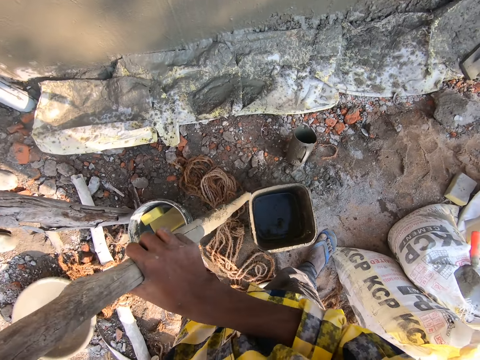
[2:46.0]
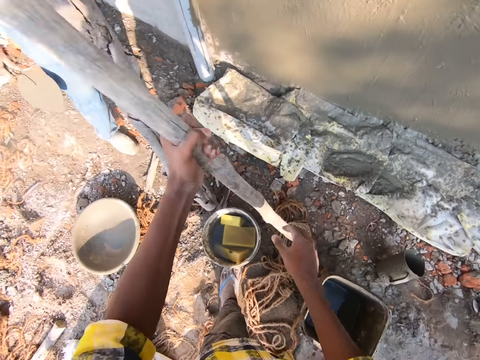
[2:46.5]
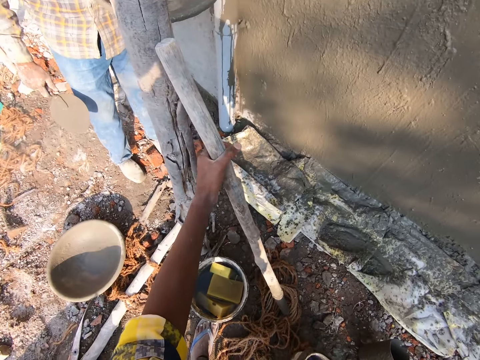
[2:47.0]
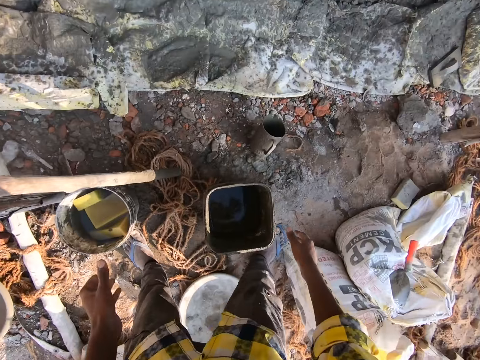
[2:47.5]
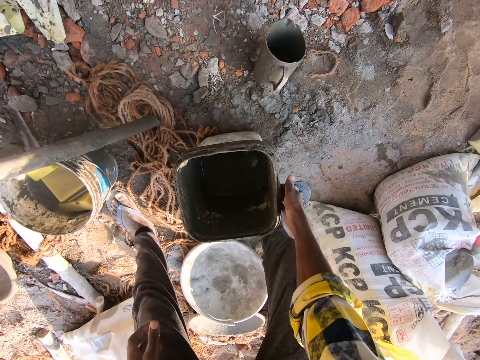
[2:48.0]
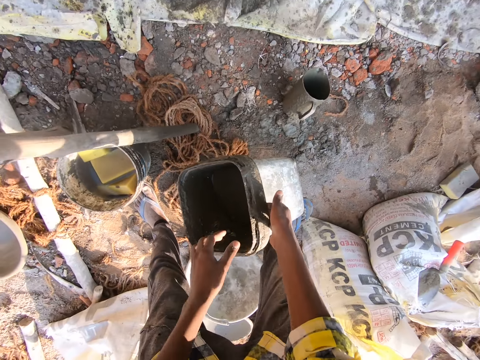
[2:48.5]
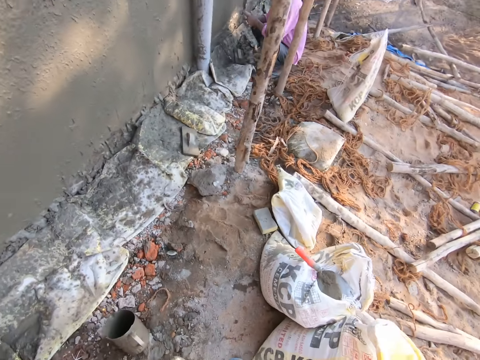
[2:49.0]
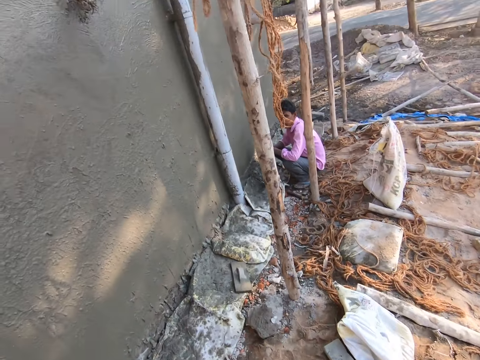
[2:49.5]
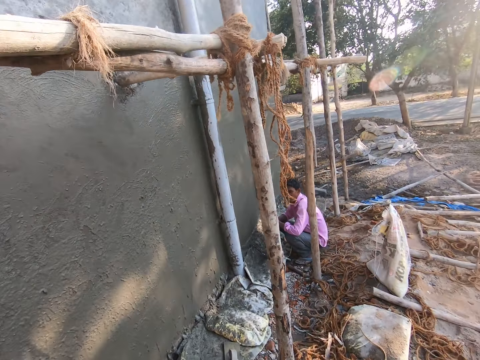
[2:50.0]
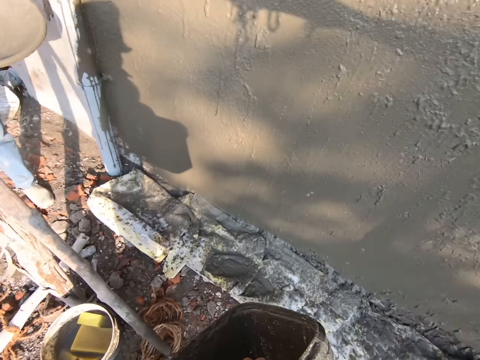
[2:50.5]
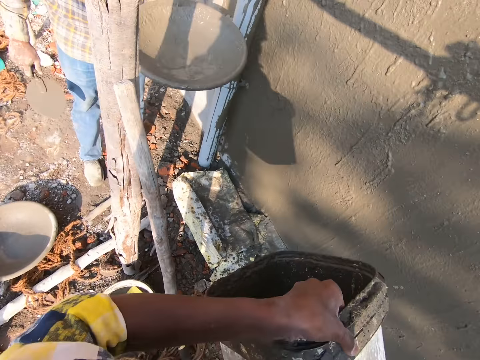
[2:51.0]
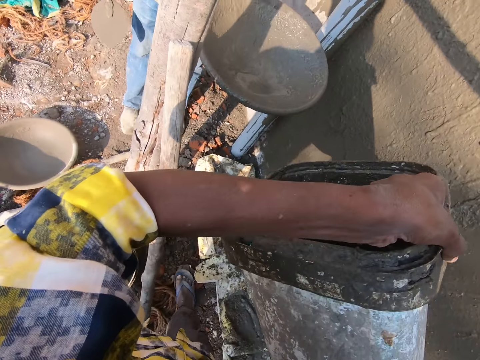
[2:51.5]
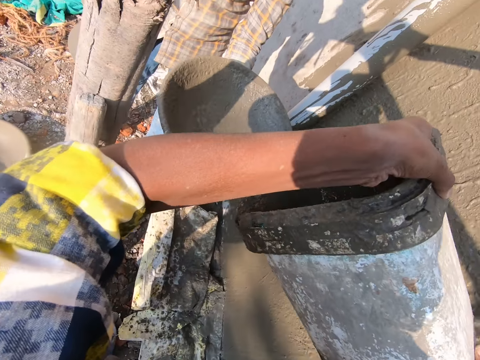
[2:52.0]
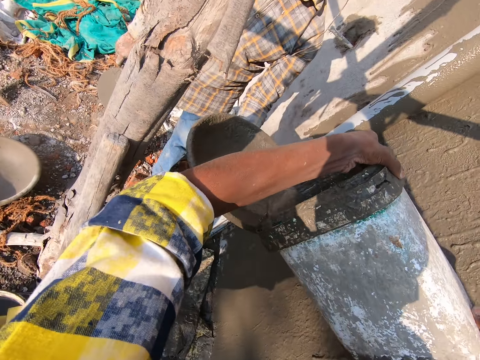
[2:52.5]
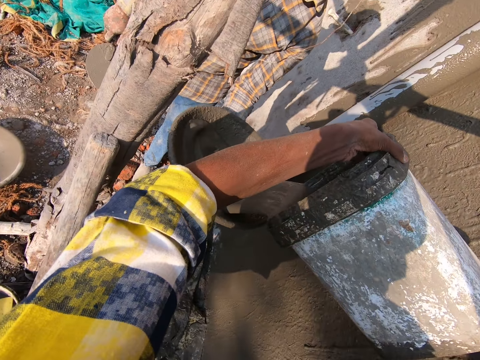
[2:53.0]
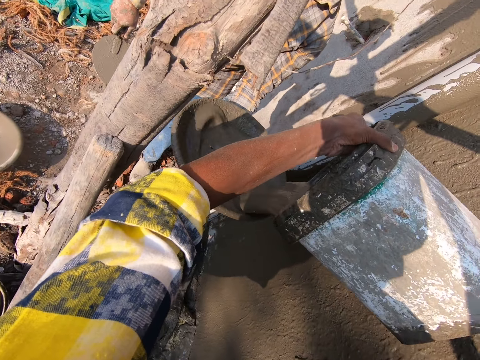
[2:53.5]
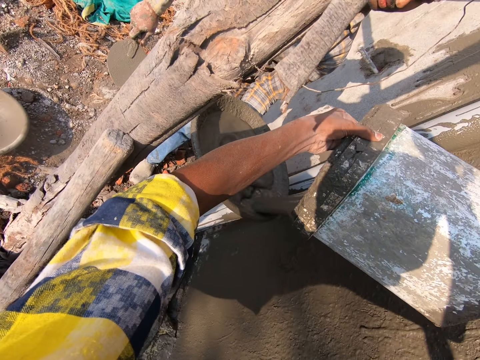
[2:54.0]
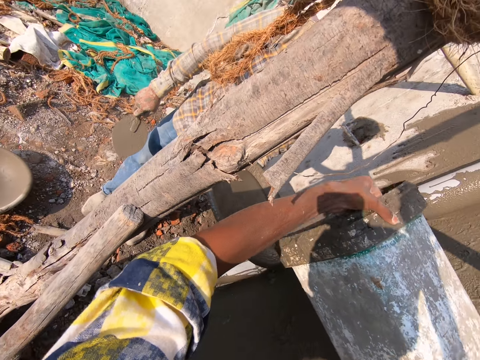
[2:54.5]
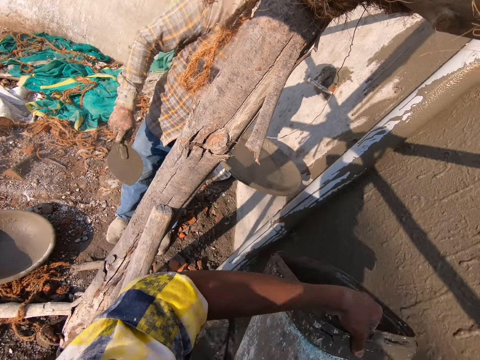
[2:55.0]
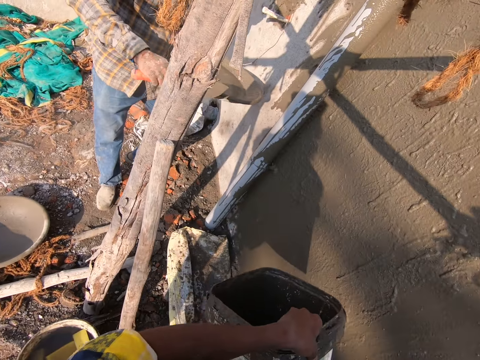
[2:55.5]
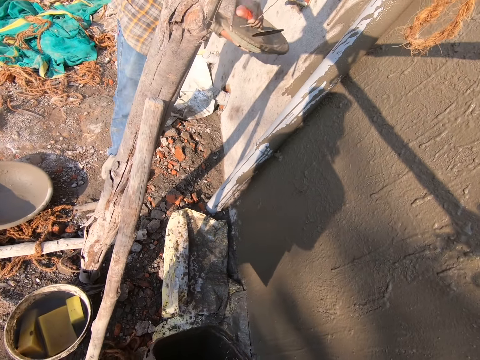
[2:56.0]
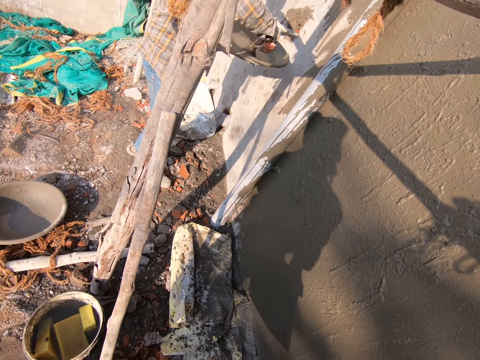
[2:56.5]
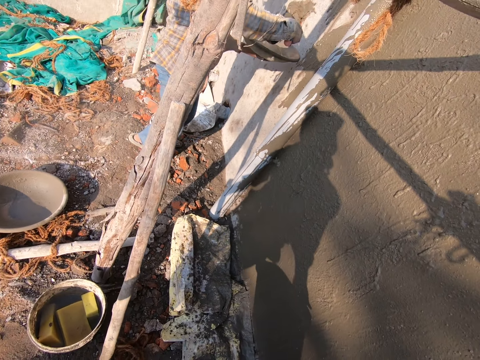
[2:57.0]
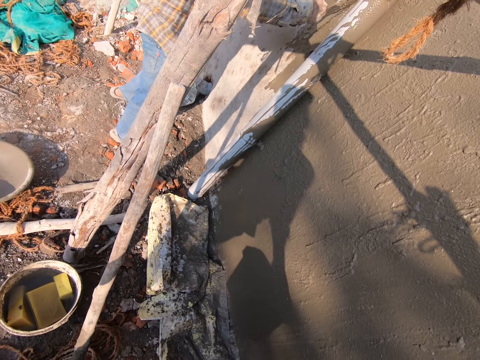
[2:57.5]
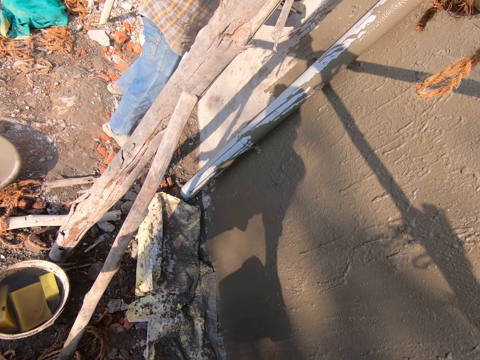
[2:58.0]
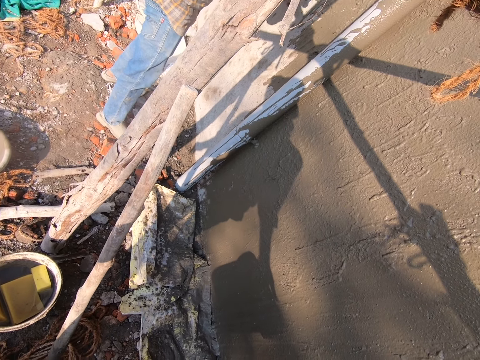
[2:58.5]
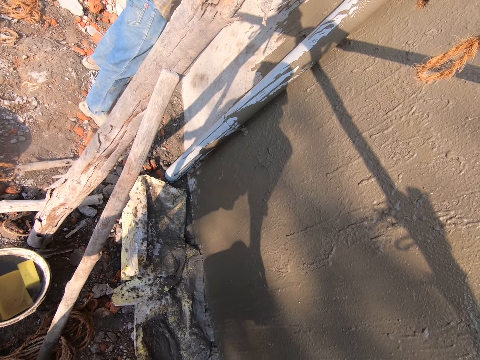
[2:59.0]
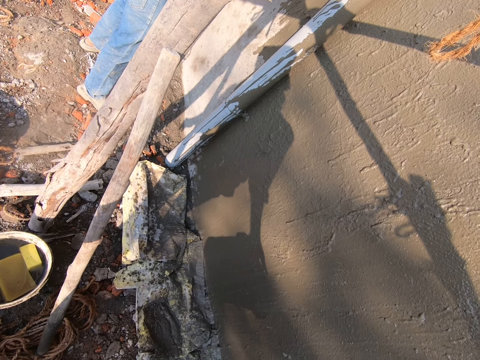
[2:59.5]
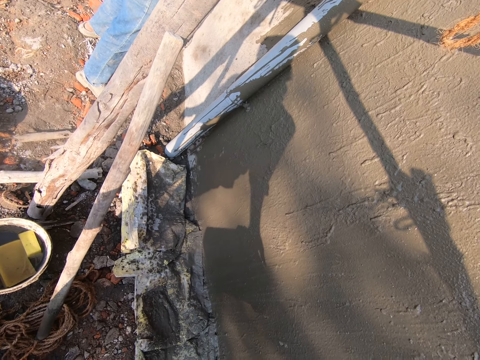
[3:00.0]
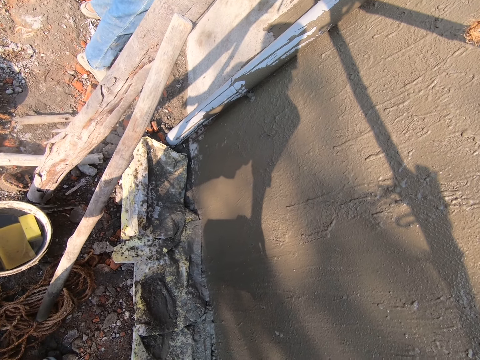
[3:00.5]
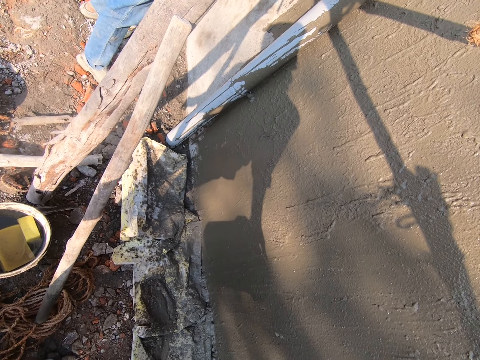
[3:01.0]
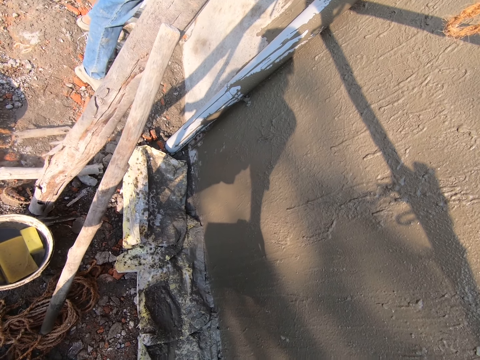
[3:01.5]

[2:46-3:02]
The camera wearer places the piece of wood on the ground. They pick up the cement bucket. They move around and converse with a man. They pour the mortar on the head pan. They converse with another man. The other man pours cement on the wall. The other man applies the mortar on the wall with the trowel.

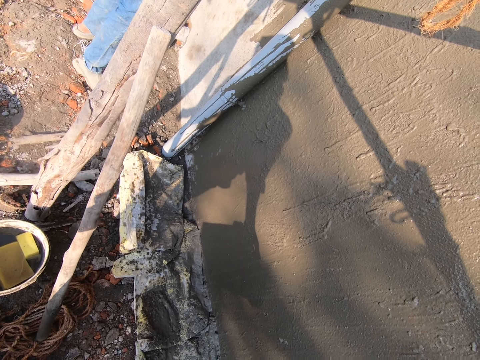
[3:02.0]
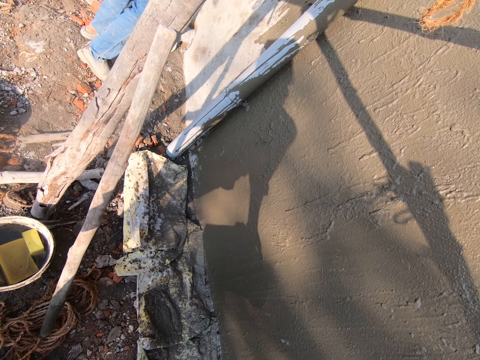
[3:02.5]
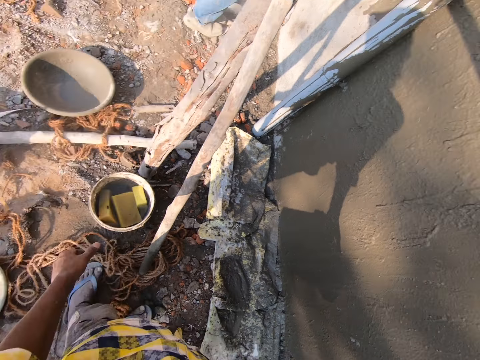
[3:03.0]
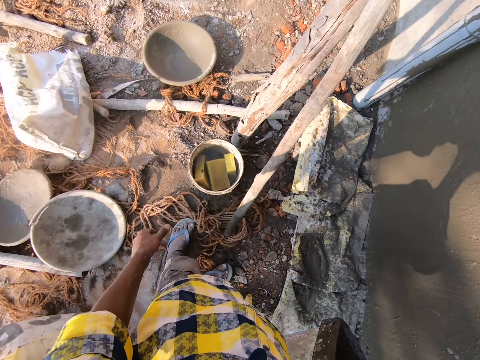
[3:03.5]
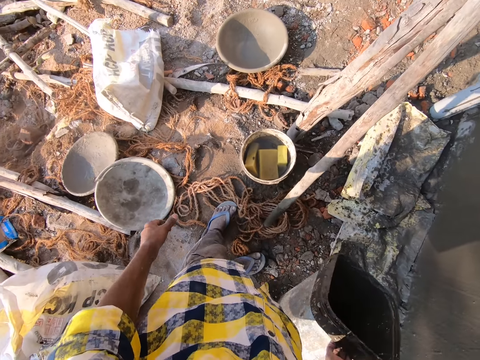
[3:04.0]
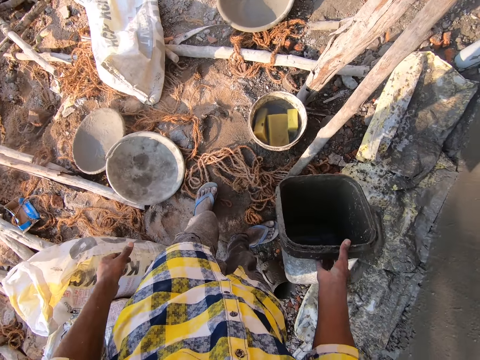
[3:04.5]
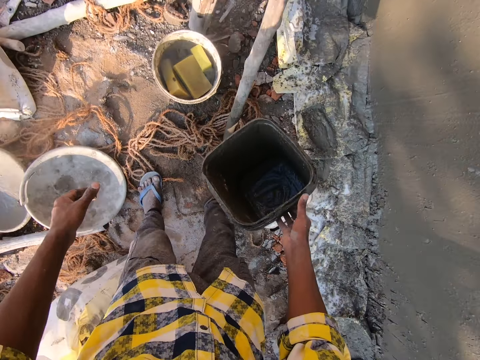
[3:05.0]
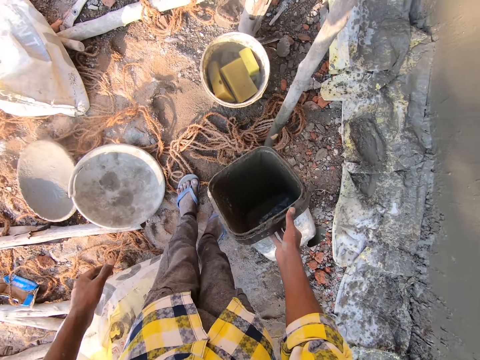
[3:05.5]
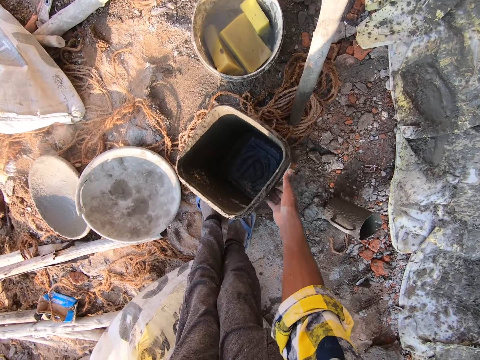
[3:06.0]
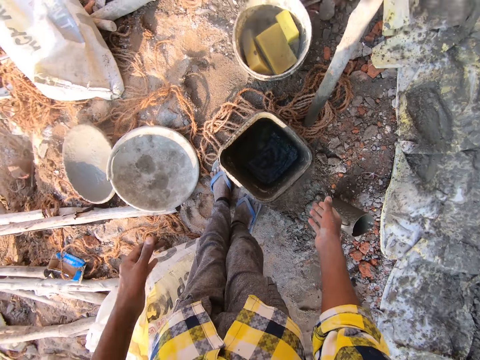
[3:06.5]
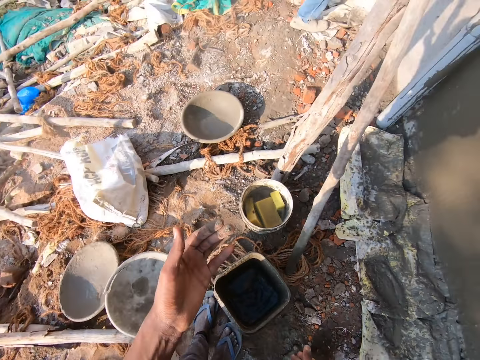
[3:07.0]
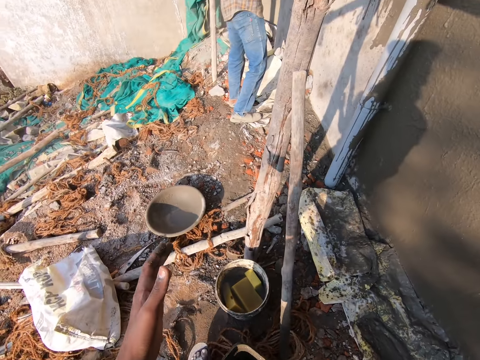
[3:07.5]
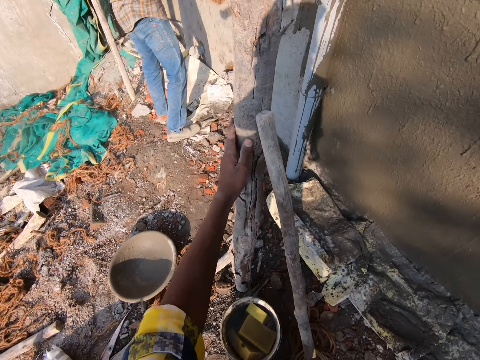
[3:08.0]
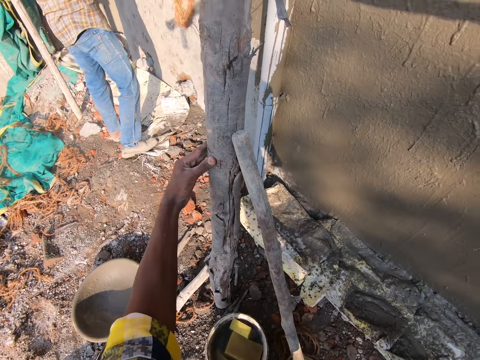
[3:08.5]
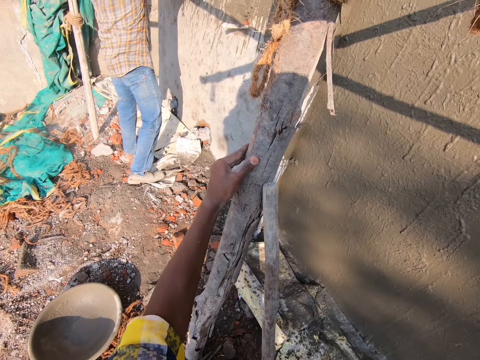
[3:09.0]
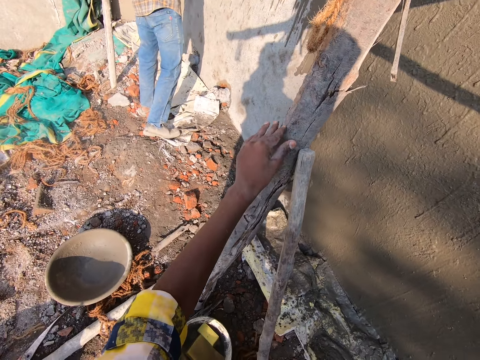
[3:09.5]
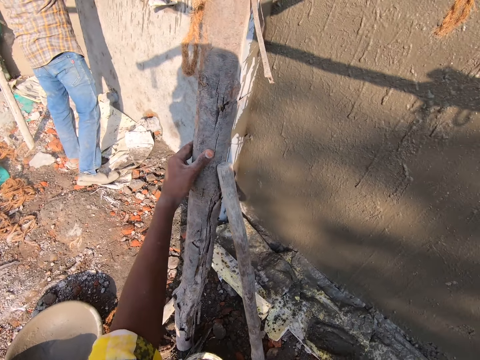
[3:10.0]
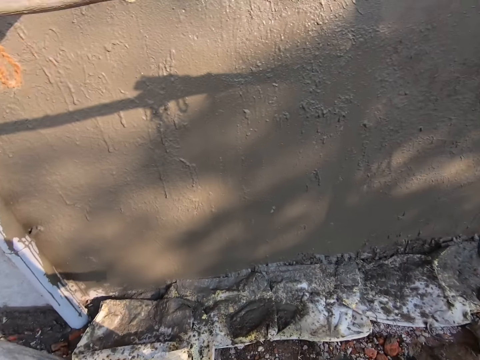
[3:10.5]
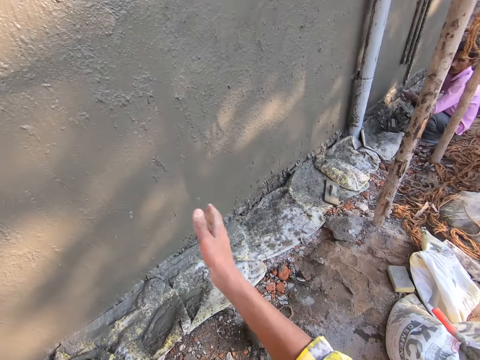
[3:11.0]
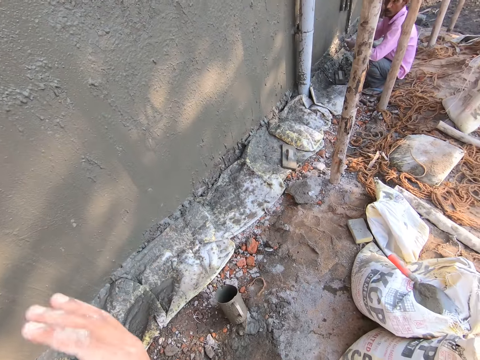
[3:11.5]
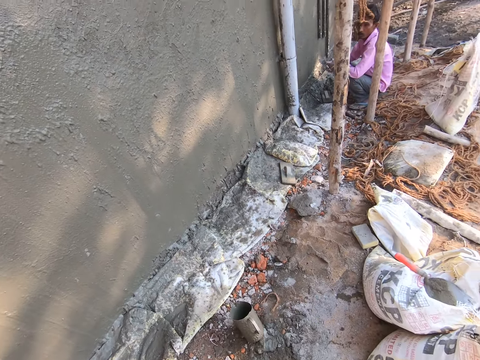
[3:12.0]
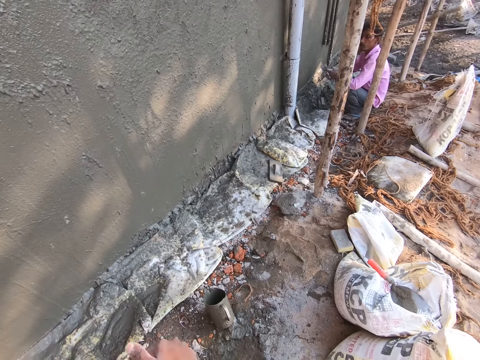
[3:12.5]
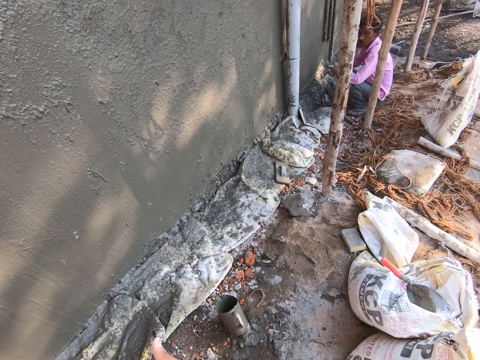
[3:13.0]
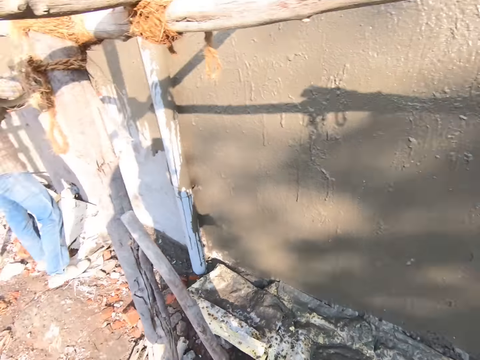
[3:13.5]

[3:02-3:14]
The camera wearer looks around the construction site. They place the bucket on the ground. They converse with a man. They wipe the hand on the wood. They converse with another man.
